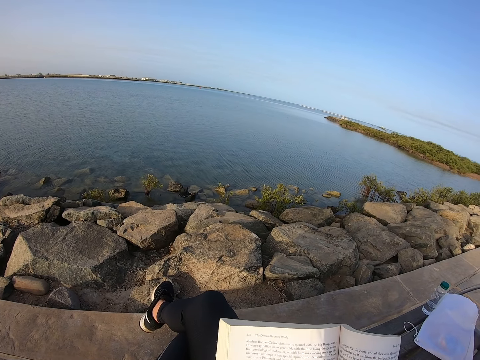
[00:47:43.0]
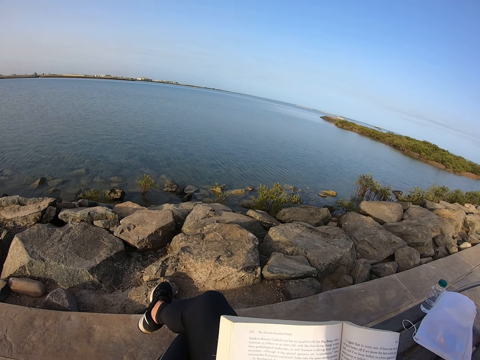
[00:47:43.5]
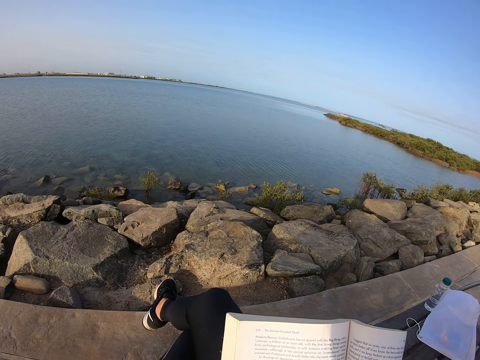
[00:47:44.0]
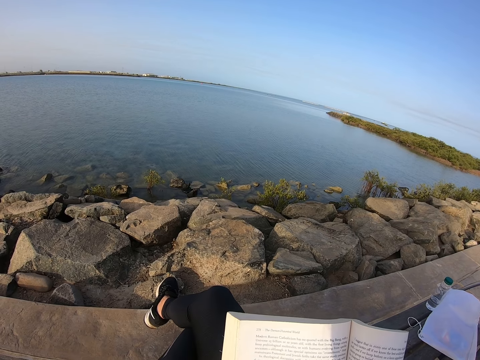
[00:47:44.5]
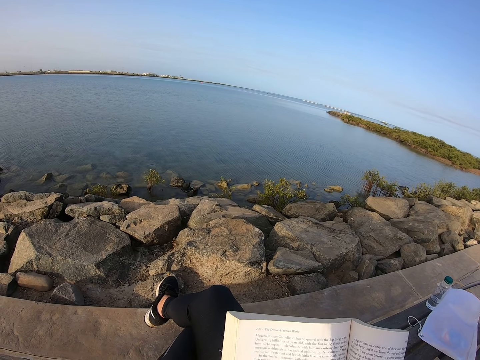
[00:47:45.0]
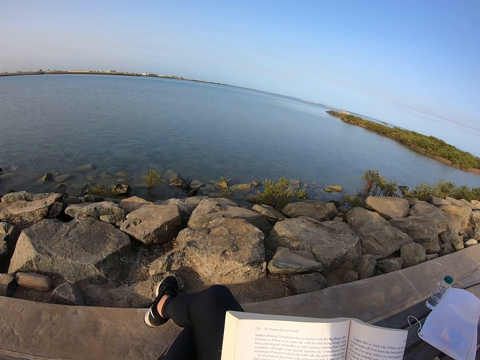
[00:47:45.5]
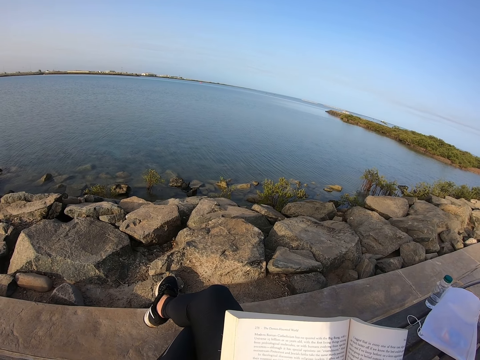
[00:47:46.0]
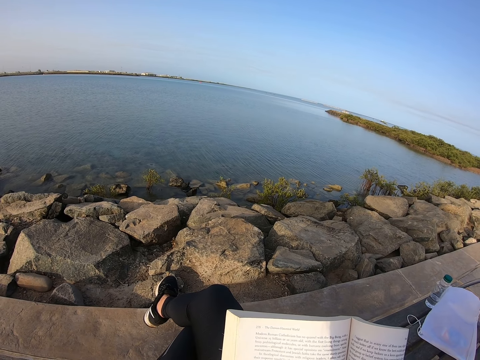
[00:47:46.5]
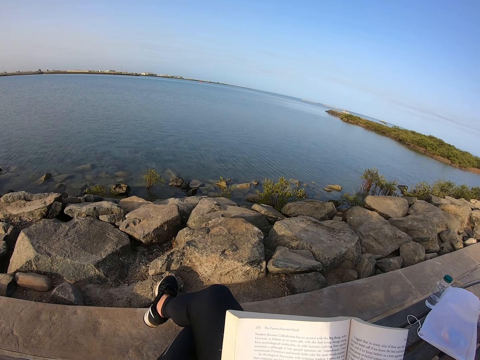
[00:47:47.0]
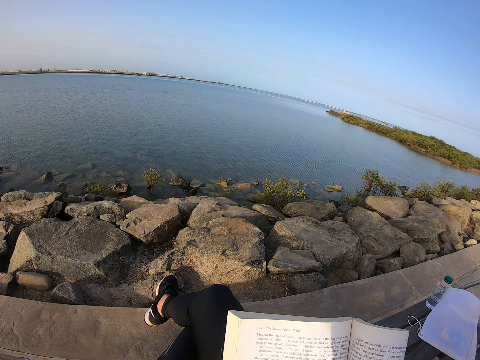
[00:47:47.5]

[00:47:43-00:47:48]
The camera wearer moves a hand.

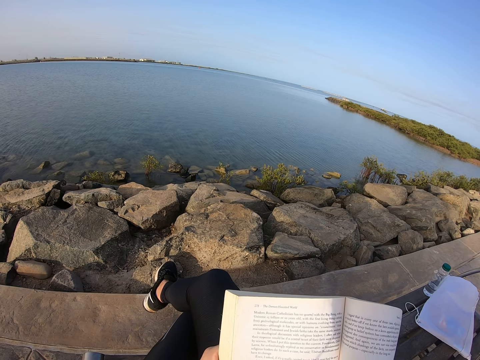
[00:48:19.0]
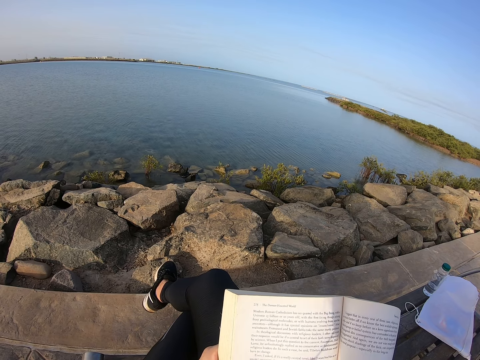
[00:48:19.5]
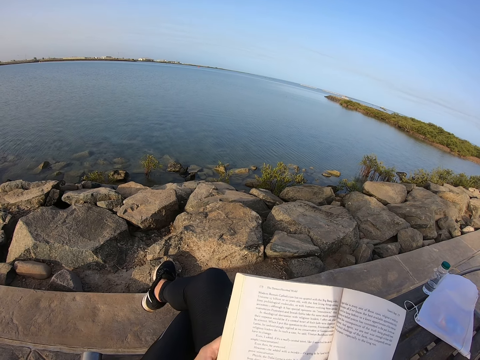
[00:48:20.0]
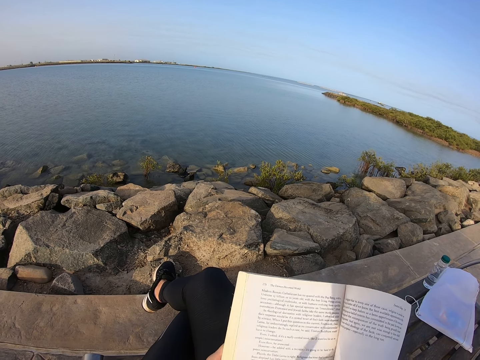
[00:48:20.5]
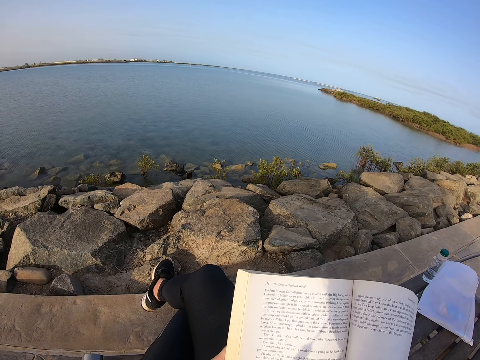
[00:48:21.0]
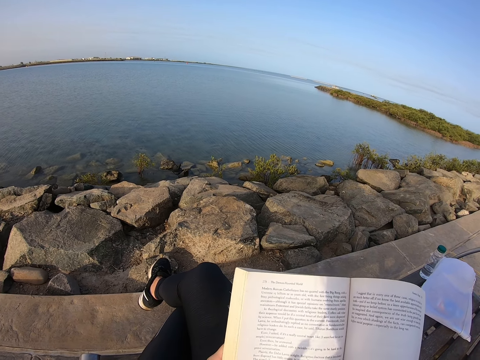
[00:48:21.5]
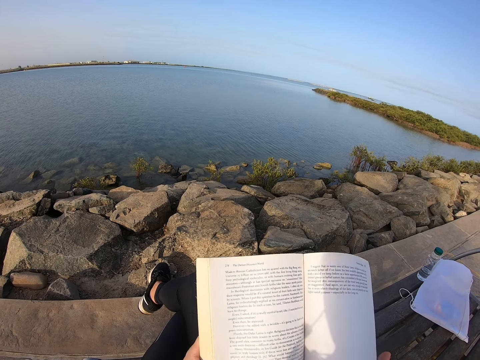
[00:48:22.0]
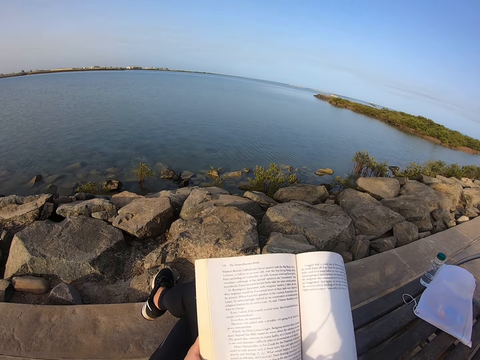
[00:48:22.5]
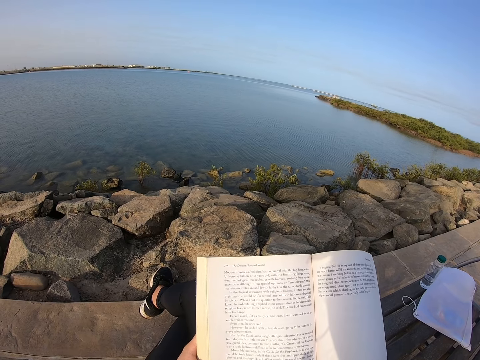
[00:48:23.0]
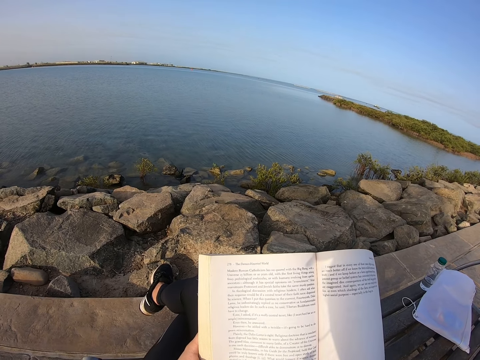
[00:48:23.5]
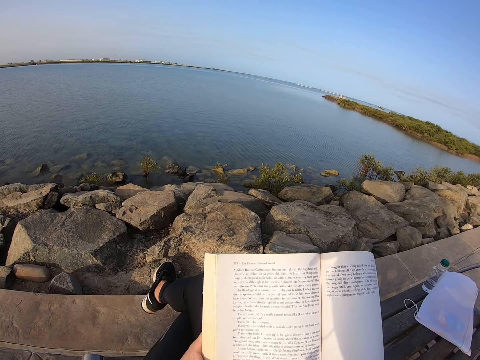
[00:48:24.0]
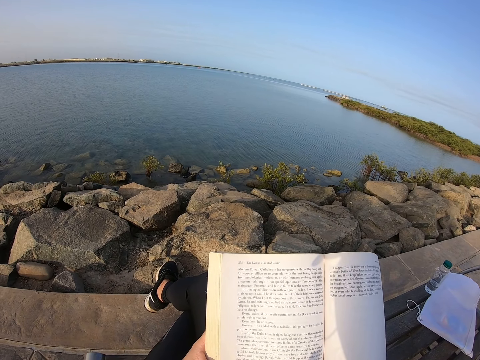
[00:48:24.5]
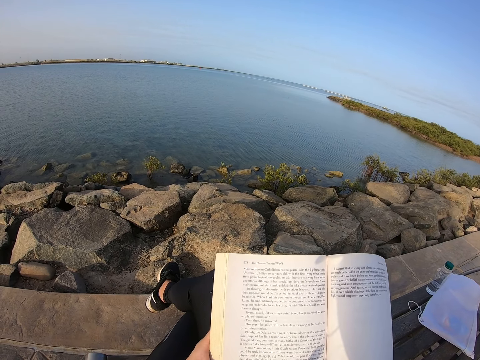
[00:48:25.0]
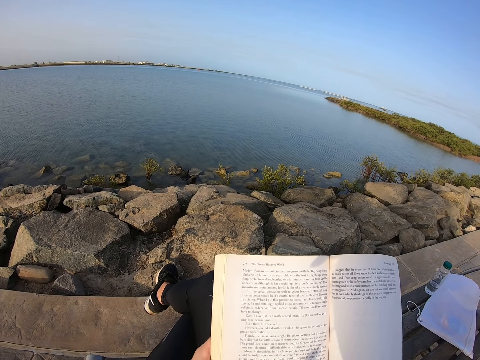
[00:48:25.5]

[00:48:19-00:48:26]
The camera wearer moves a book.

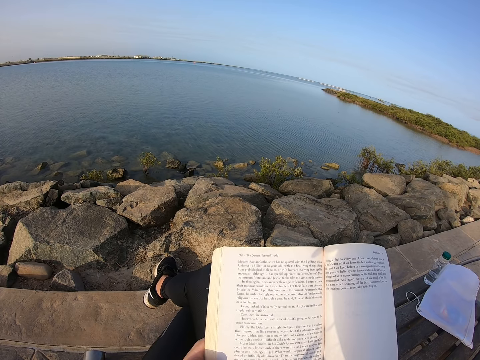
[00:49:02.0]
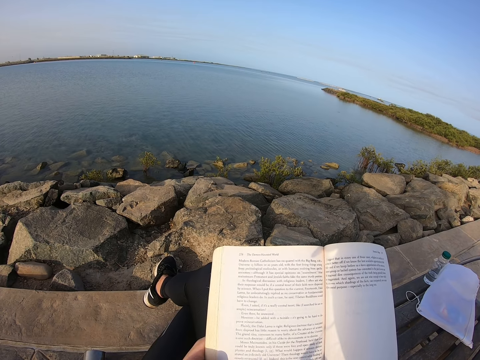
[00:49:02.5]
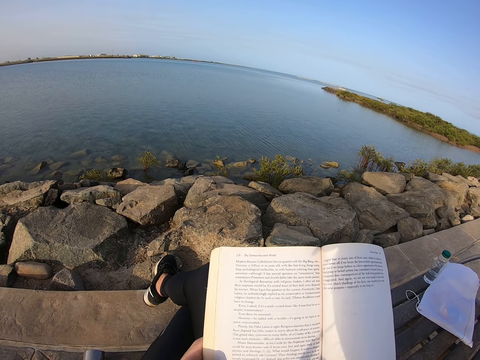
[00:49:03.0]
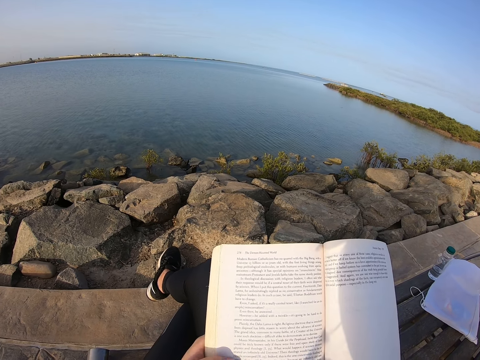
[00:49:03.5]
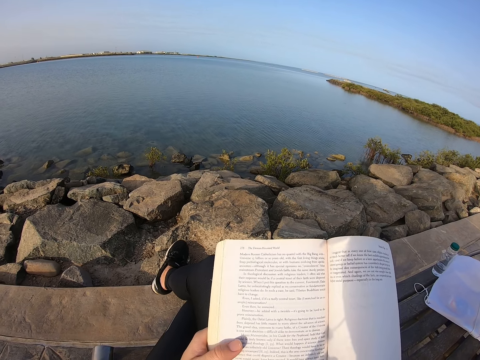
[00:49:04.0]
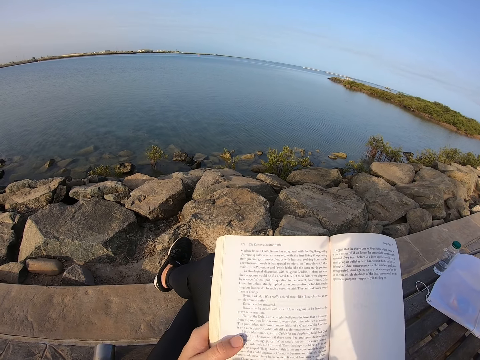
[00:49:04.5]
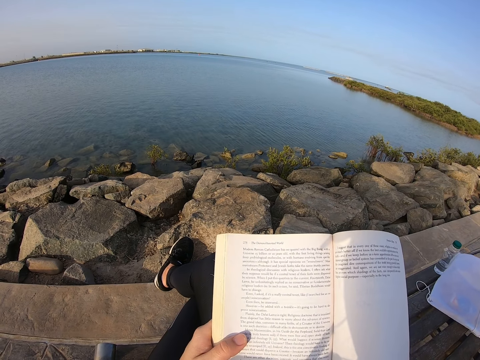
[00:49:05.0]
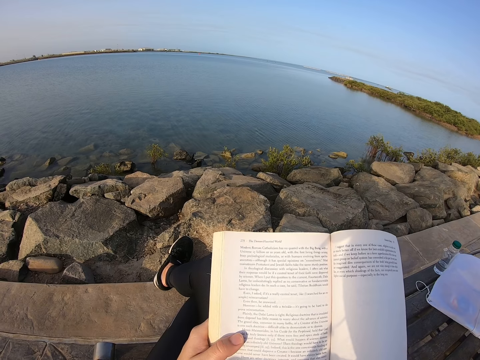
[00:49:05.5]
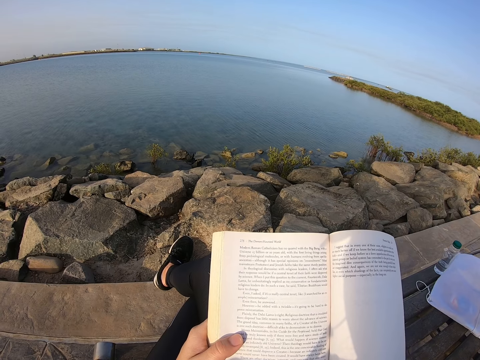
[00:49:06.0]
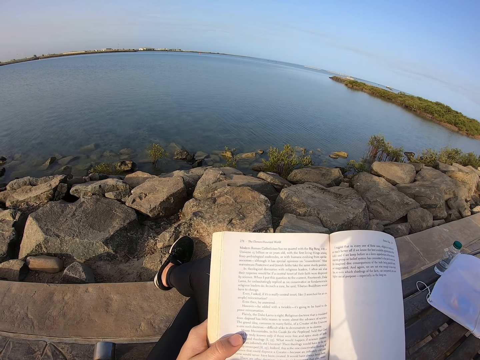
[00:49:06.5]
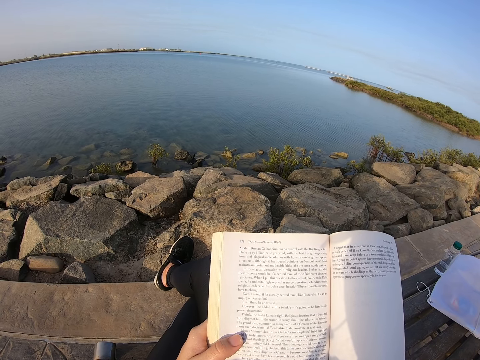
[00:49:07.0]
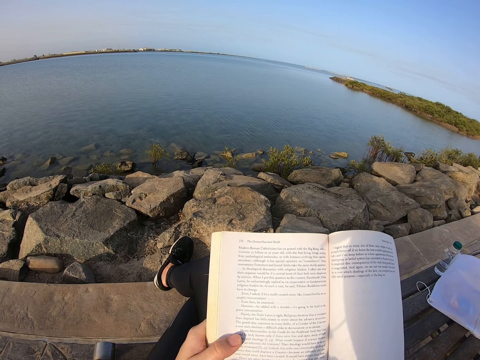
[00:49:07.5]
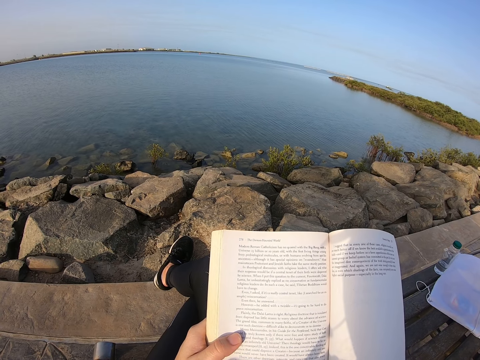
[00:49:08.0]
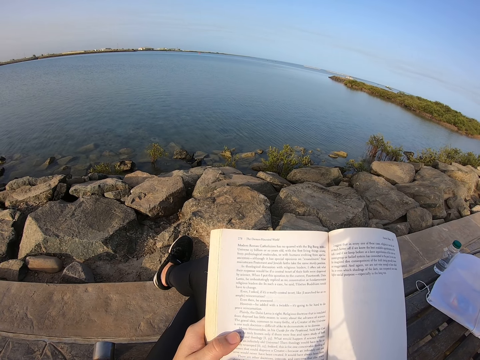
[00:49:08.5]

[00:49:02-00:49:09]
The camera wearer moves a foot.

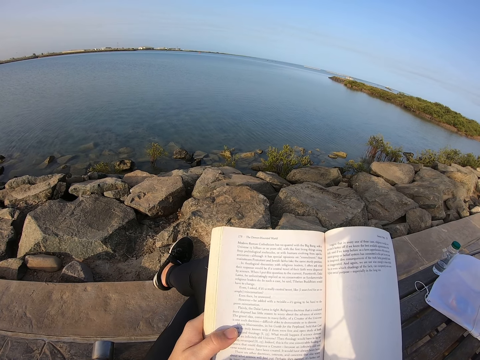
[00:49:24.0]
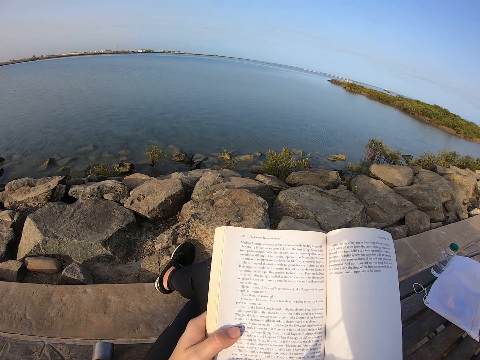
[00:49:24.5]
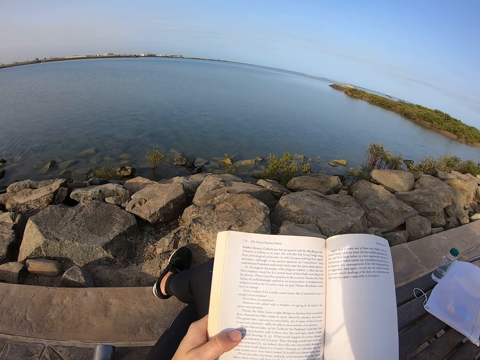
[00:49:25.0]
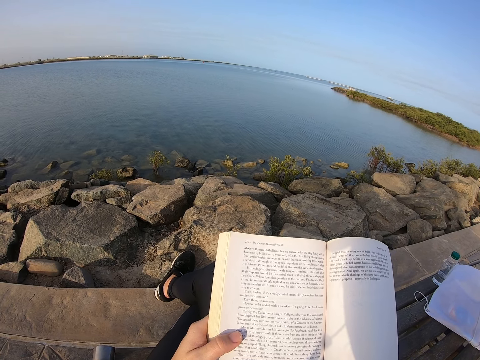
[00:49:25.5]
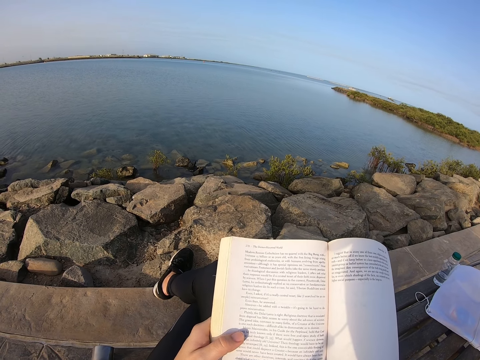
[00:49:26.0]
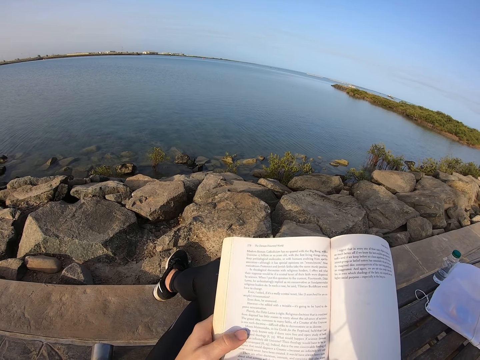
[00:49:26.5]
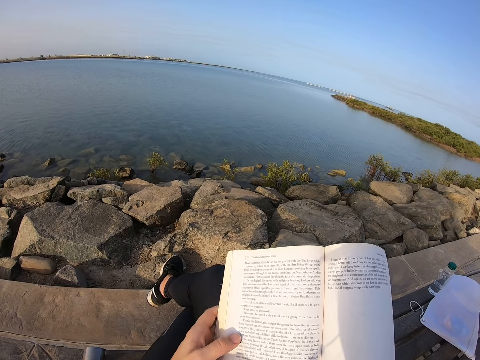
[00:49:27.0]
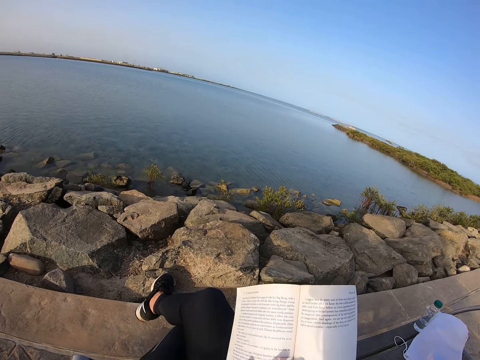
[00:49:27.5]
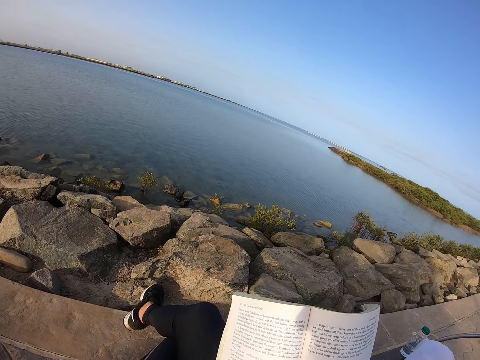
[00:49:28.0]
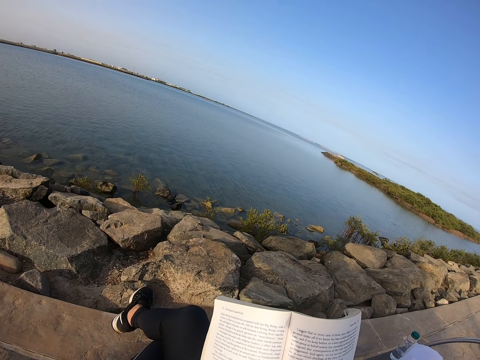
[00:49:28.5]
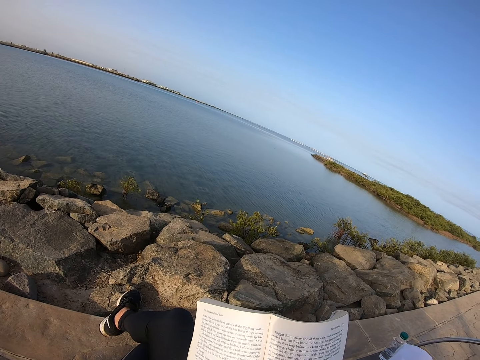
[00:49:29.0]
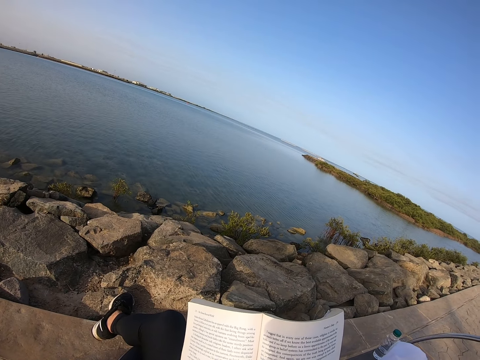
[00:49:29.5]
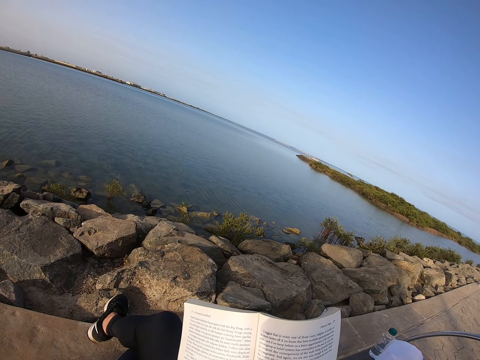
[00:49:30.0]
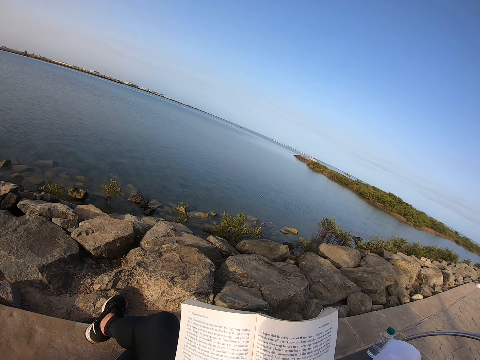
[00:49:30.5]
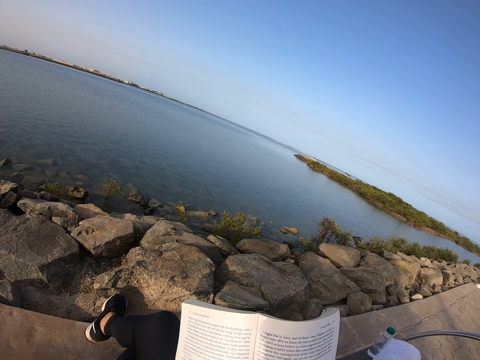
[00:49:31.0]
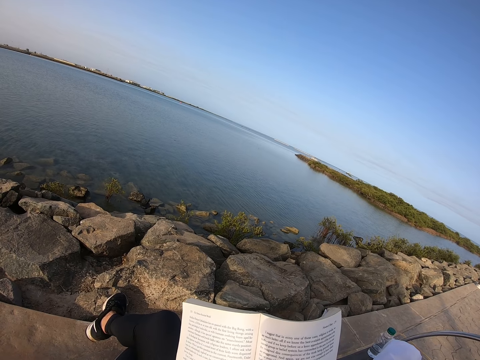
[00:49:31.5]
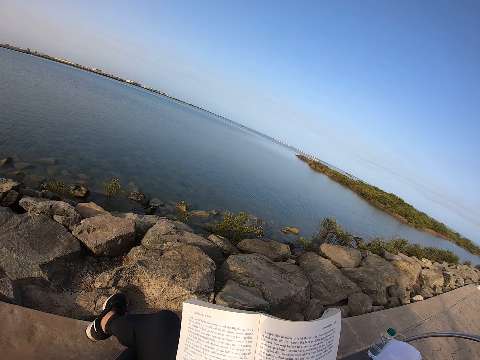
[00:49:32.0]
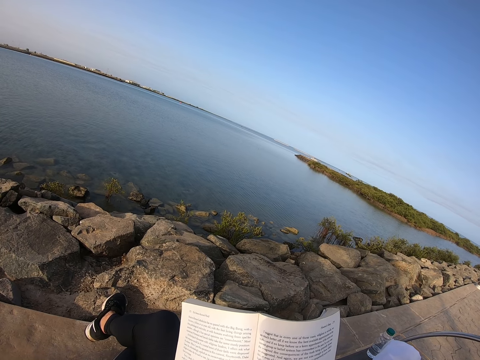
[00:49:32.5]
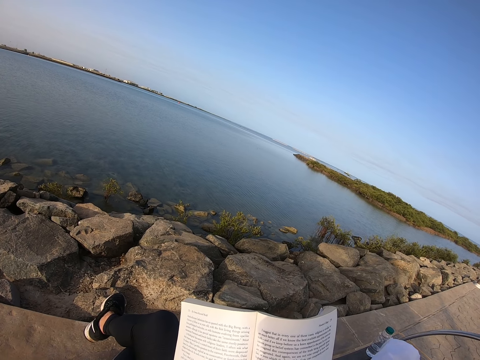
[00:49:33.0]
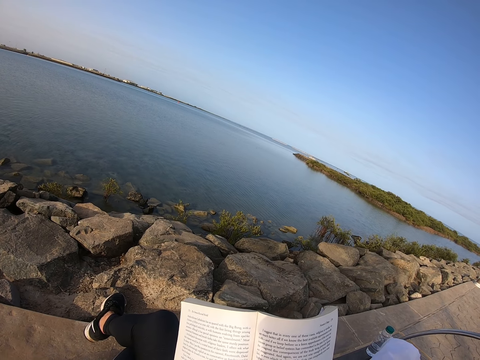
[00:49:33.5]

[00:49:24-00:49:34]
The camera wearer moves a foot. They move an arm. They hold the middle part on the book. They read the book.
